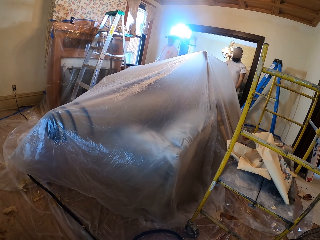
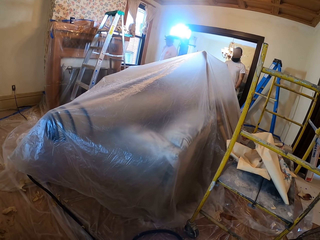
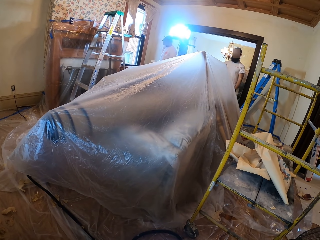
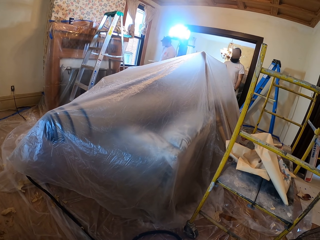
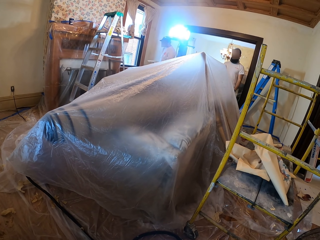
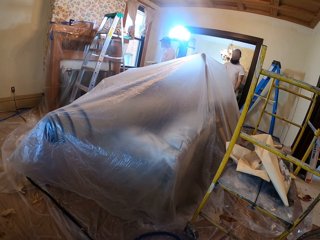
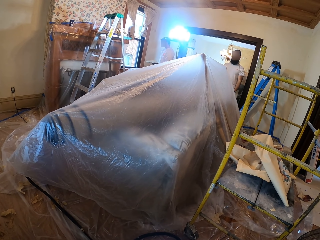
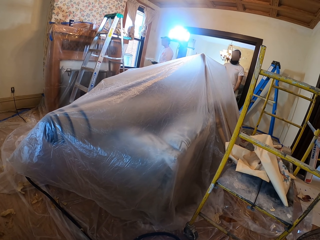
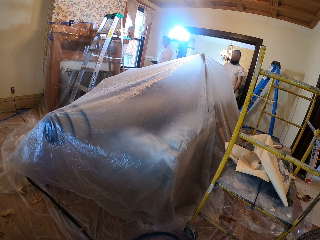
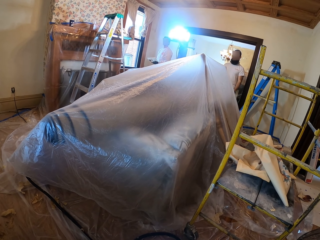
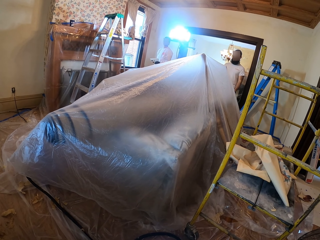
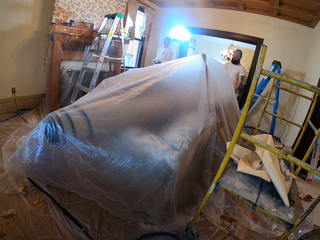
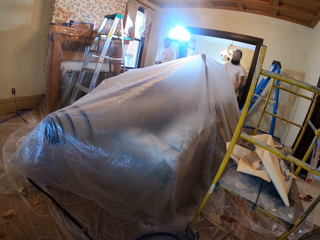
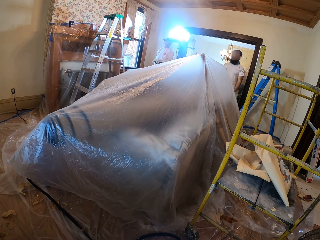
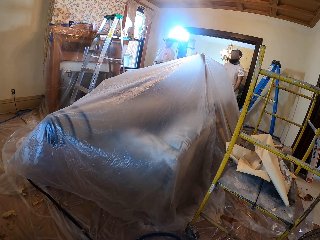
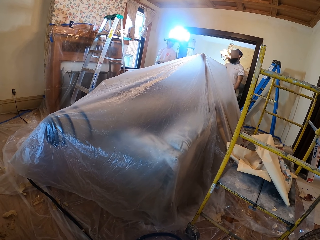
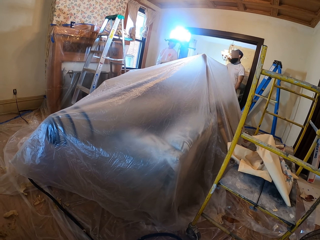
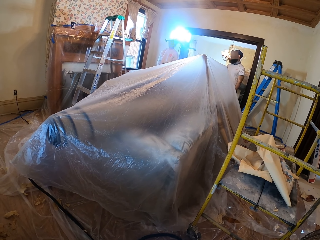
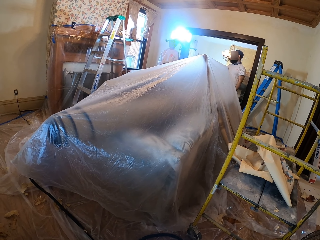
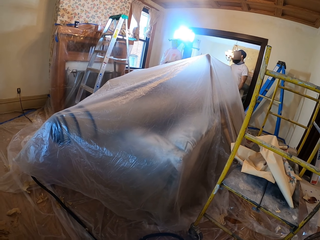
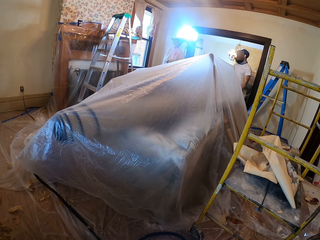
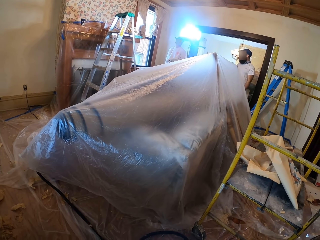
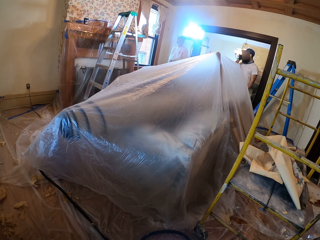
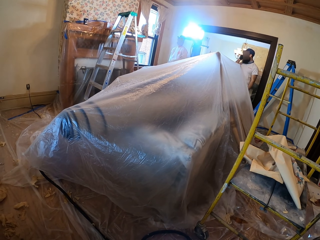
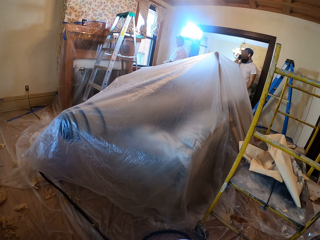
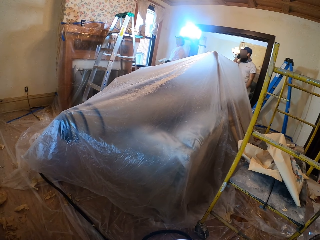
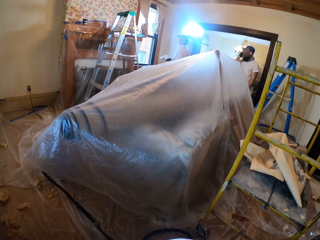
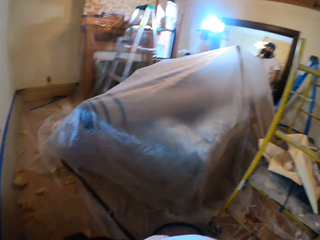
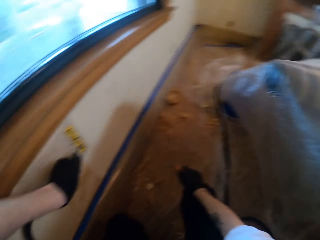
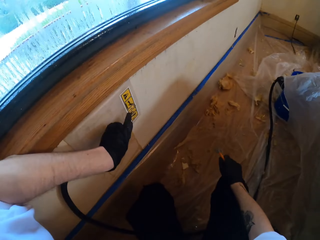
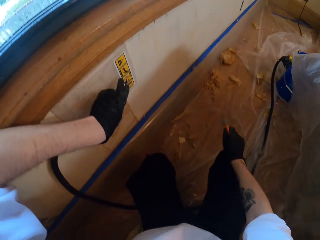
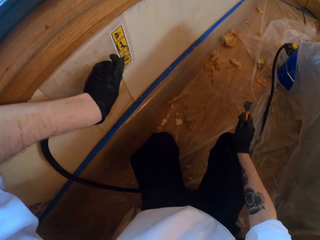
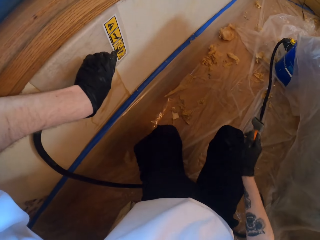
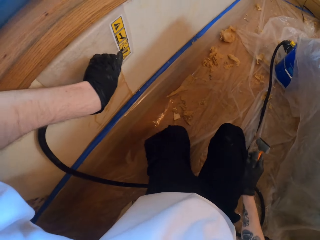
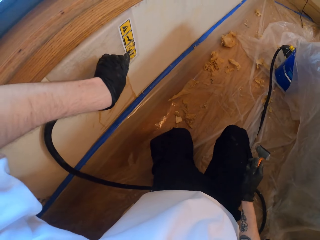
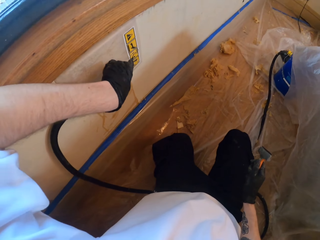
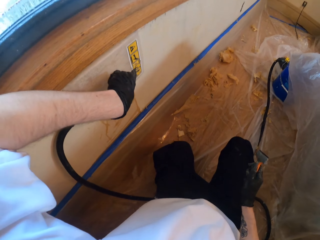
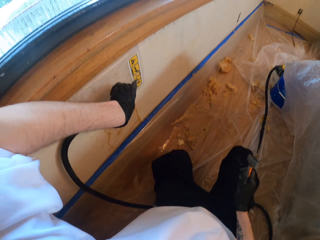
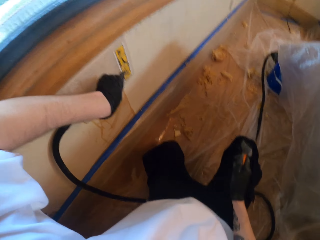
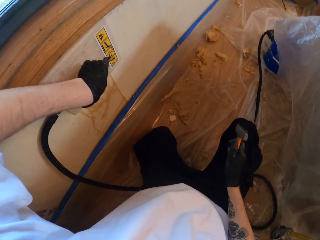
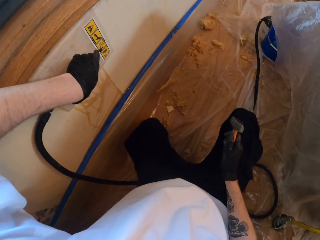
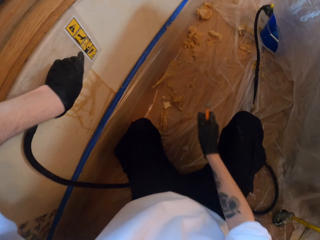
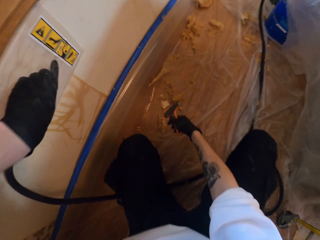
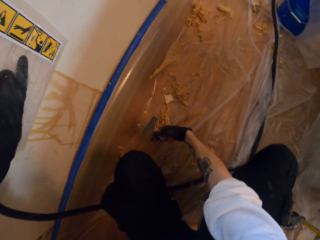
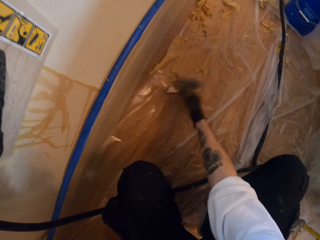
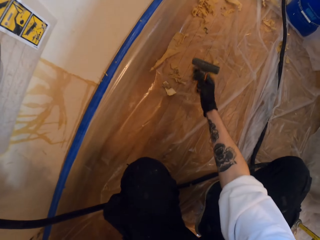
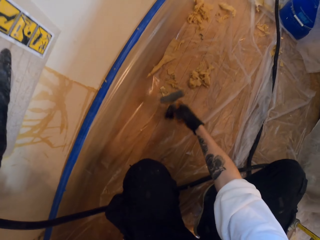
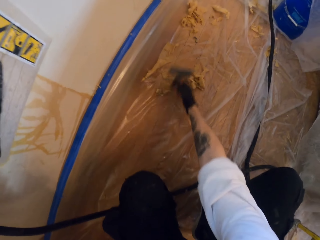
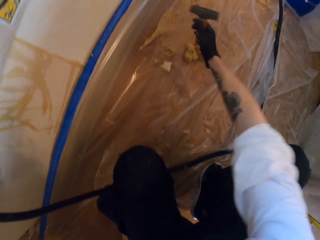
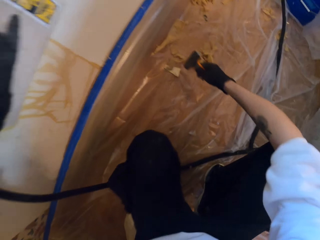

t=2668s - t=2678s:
The camera wearer holds the steel tool on his left hand.

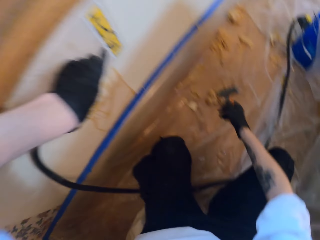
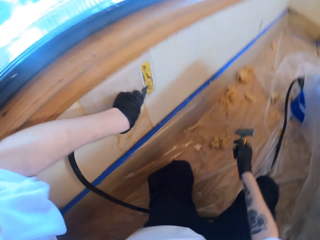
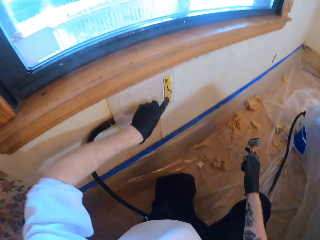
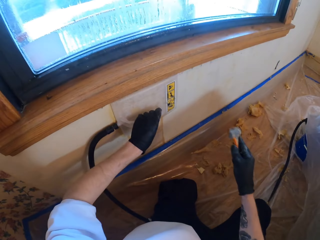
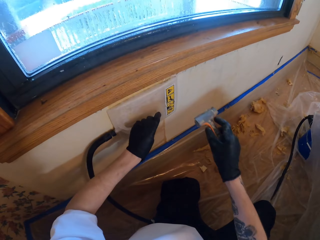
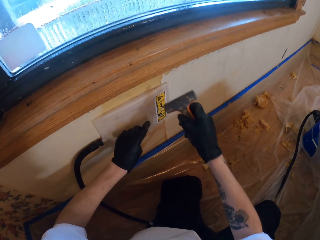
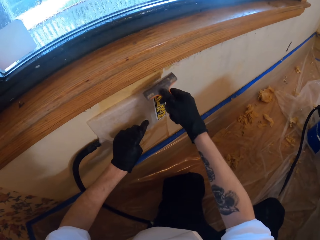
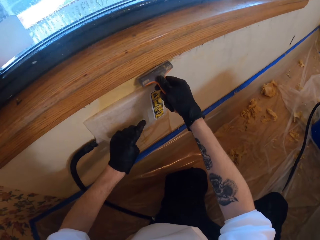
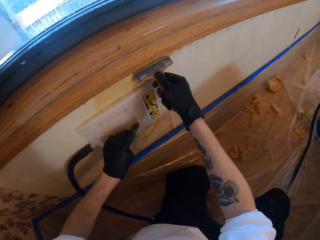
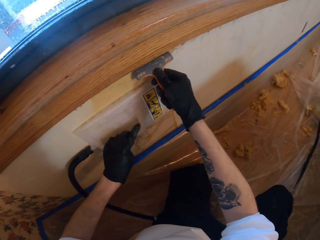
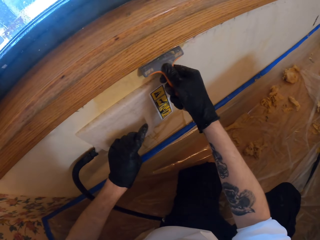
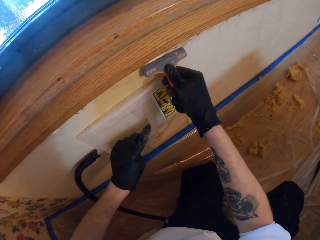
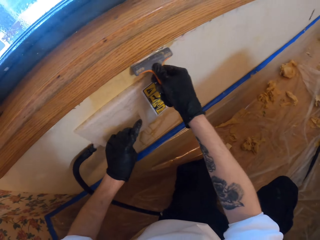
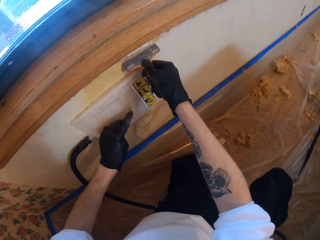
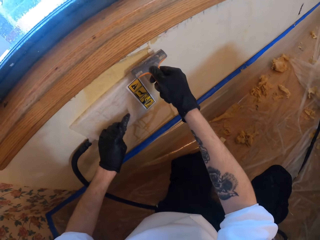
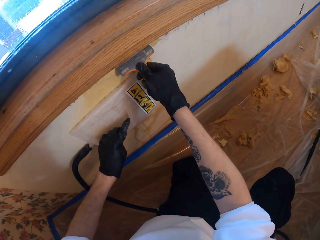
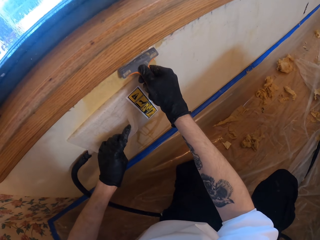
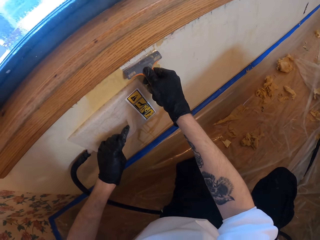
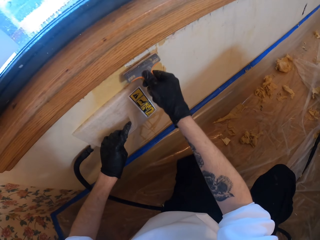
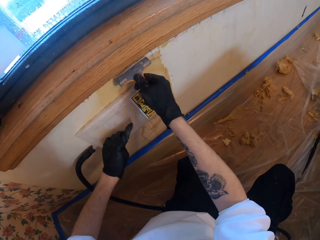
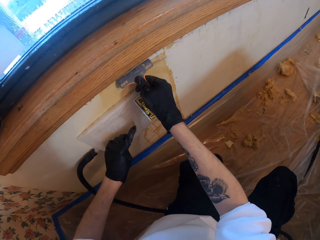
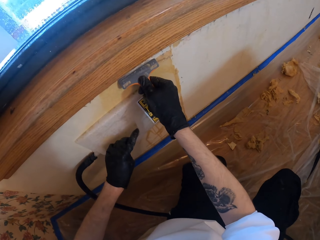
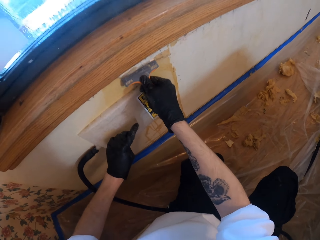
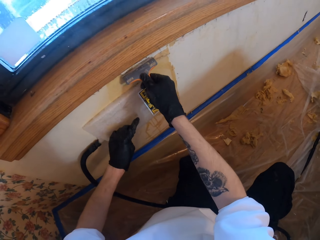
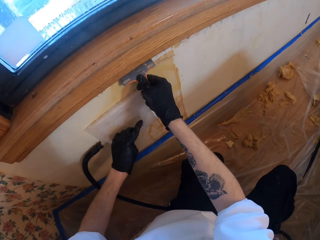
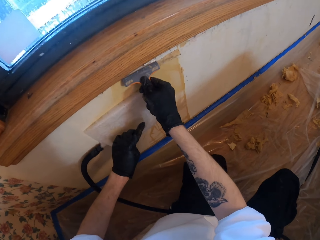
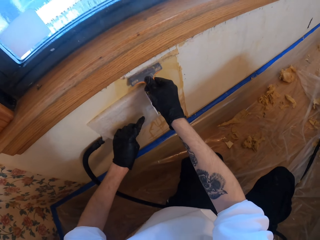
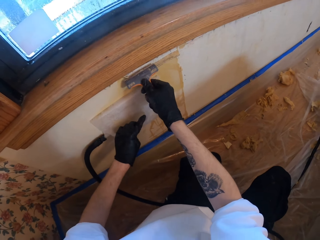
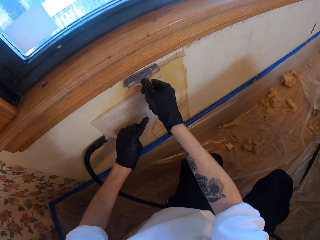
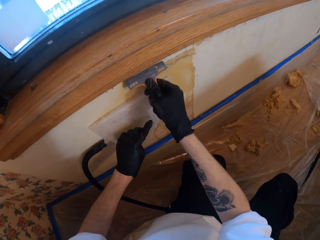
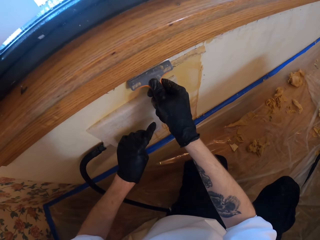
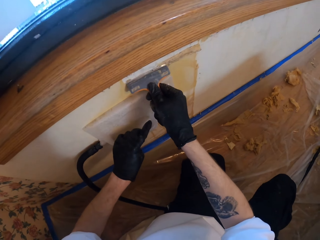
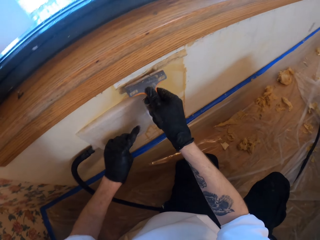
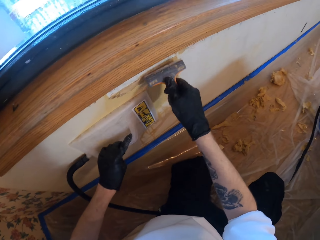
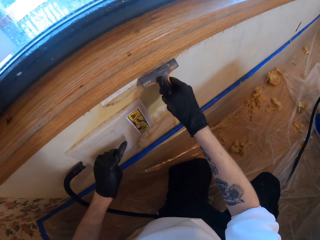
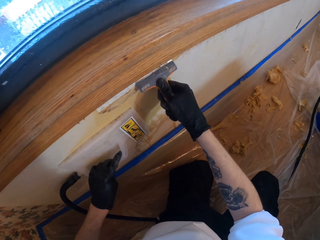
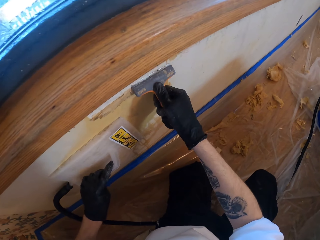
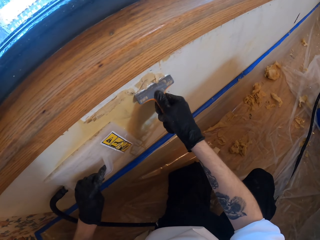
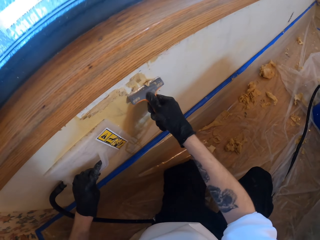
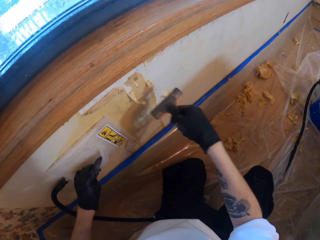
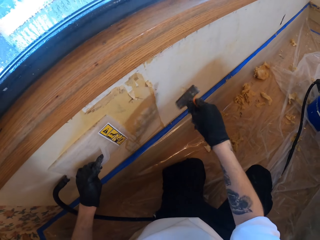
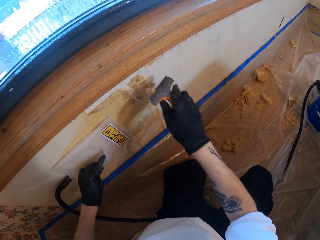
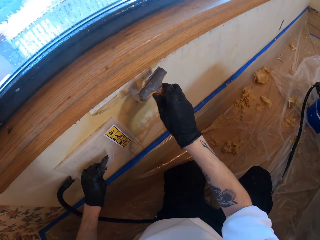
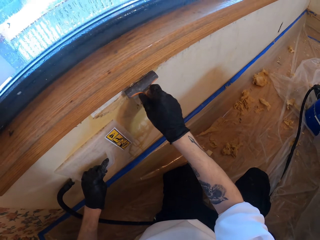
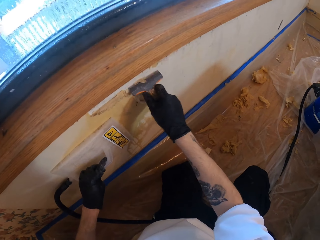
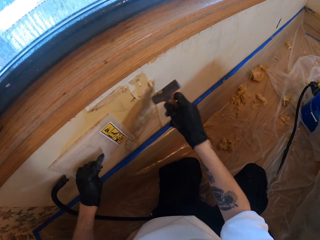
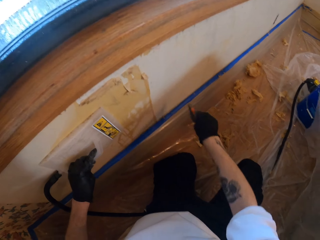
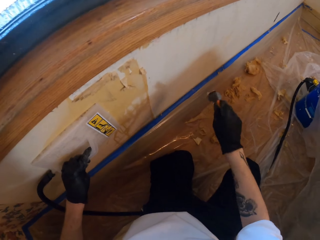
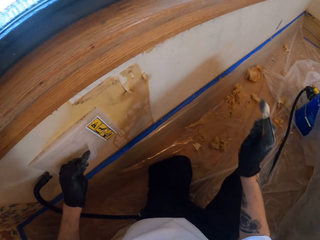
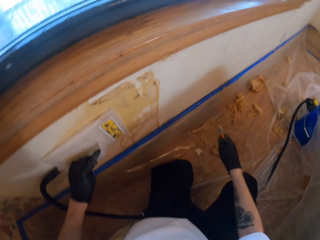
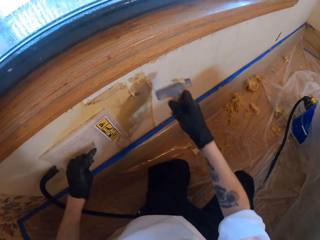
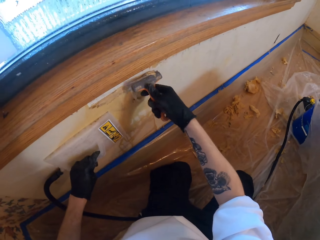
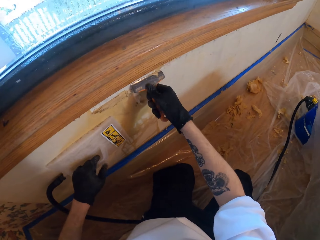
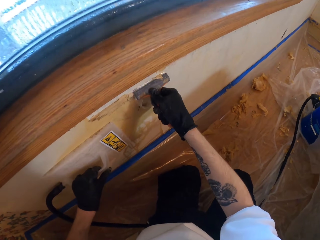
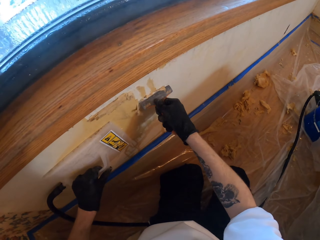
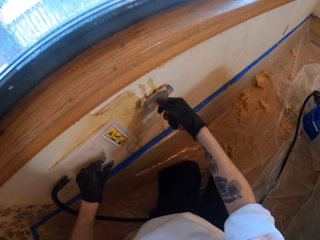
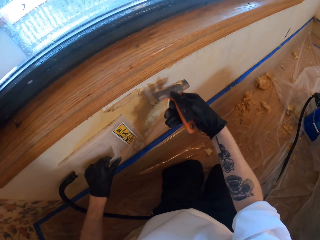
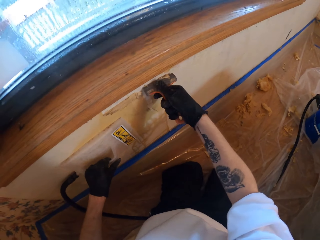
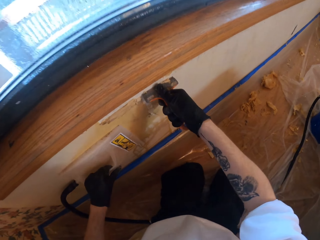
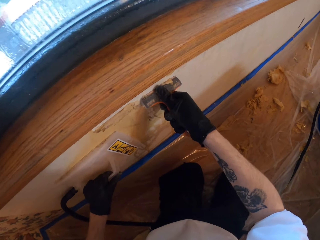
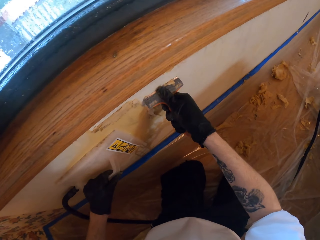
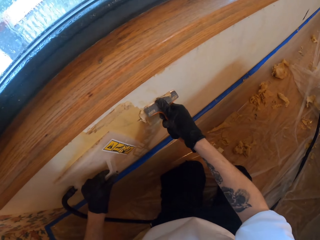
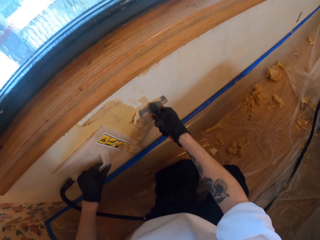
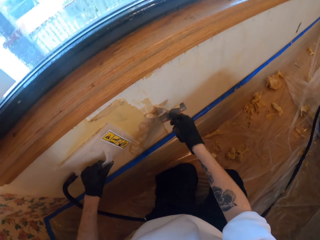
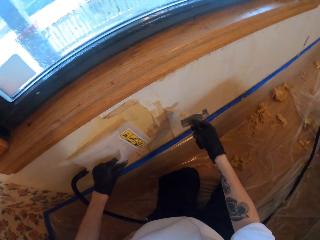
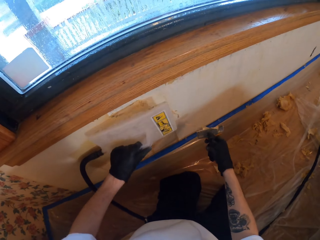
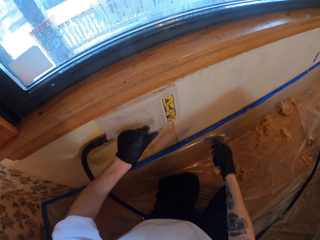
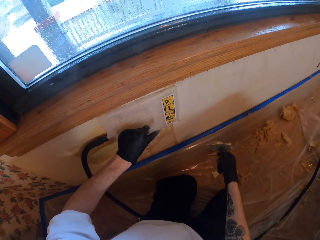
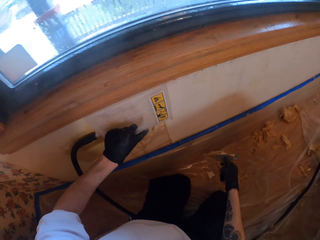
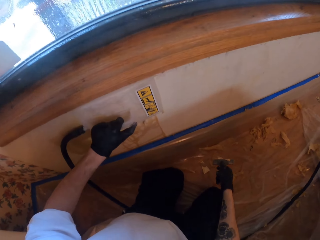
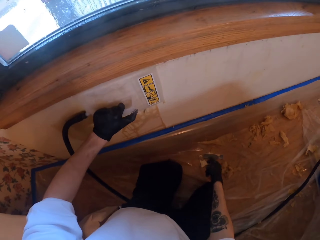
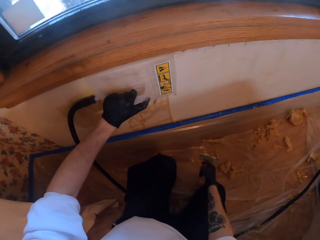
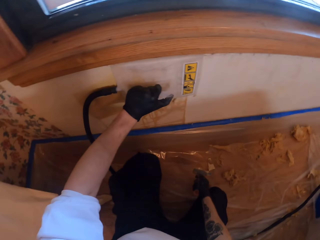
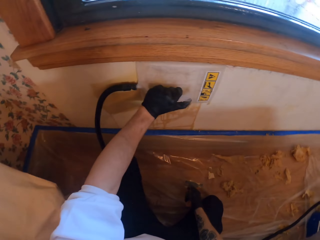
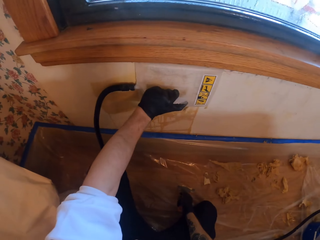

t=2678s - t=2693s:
The camera wearer scrapes off the glue. They remove the paper from the wall.
